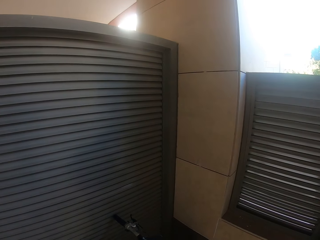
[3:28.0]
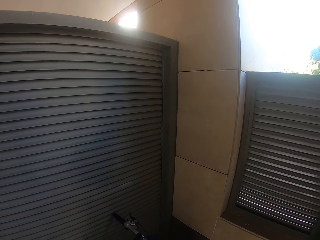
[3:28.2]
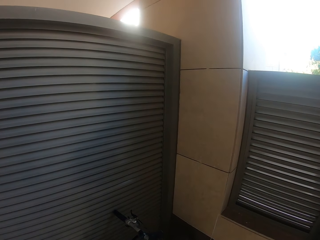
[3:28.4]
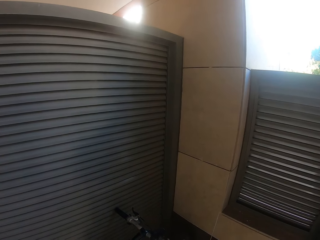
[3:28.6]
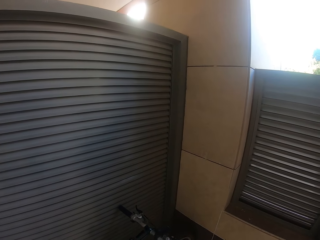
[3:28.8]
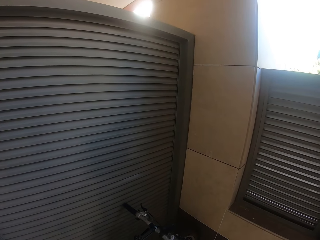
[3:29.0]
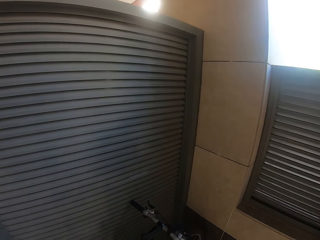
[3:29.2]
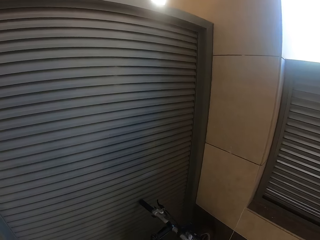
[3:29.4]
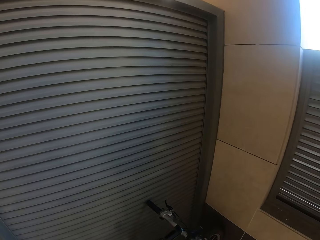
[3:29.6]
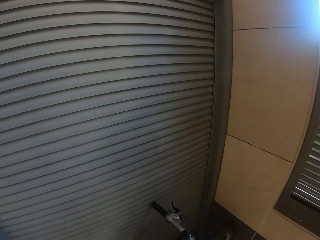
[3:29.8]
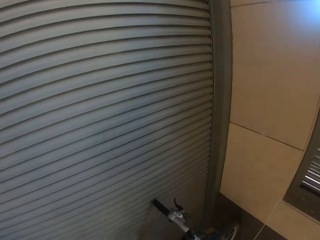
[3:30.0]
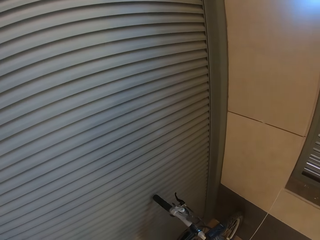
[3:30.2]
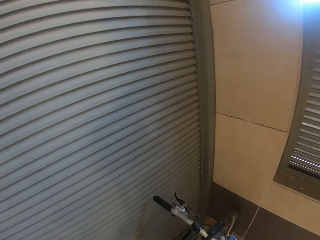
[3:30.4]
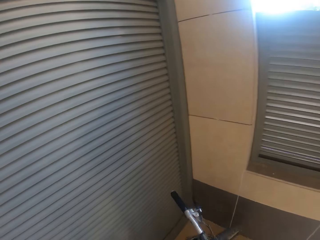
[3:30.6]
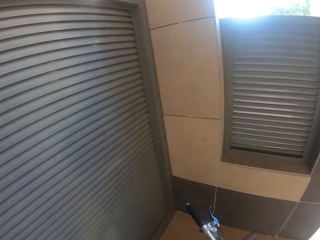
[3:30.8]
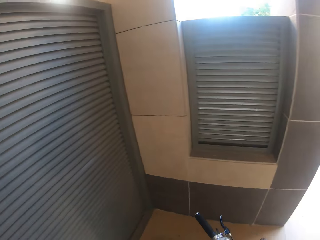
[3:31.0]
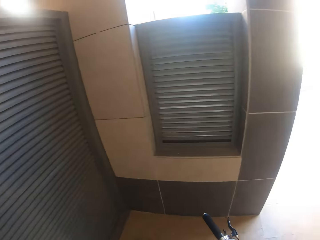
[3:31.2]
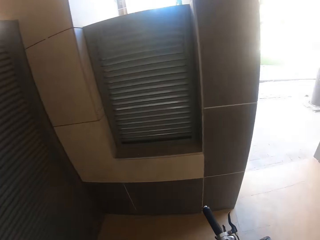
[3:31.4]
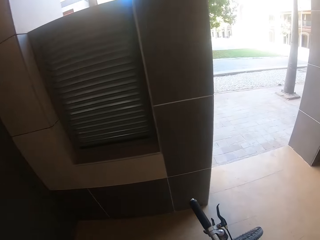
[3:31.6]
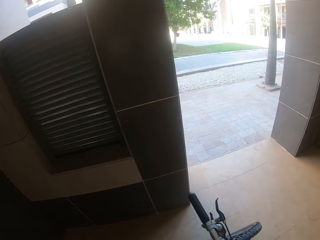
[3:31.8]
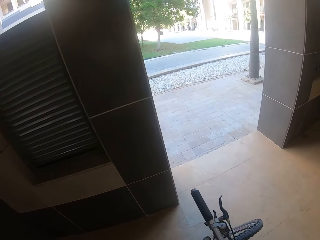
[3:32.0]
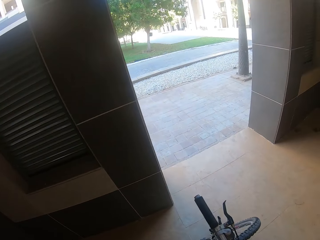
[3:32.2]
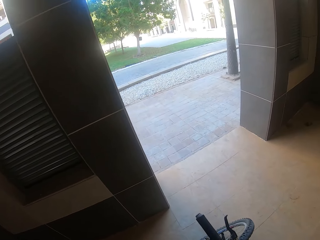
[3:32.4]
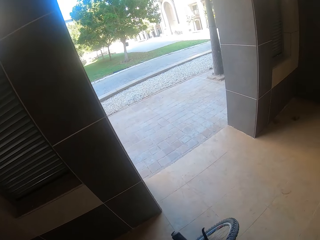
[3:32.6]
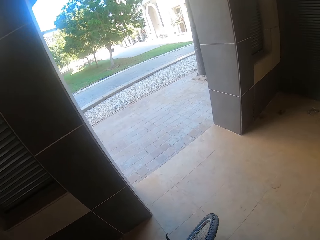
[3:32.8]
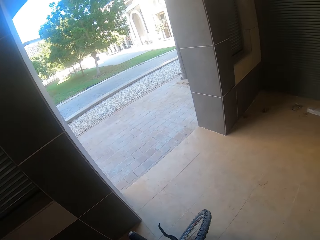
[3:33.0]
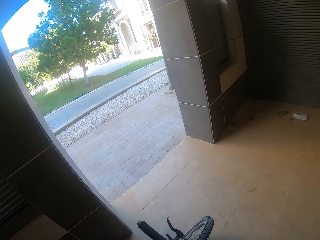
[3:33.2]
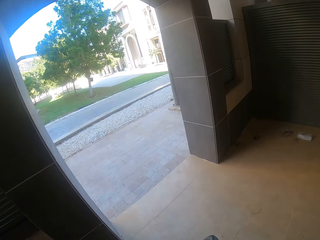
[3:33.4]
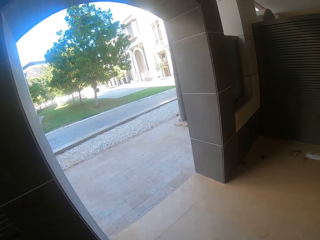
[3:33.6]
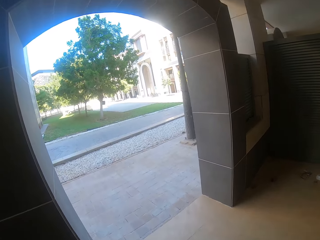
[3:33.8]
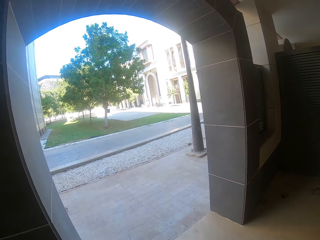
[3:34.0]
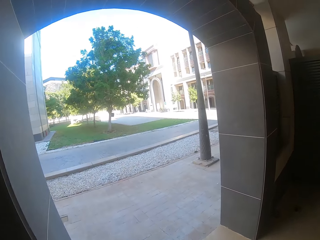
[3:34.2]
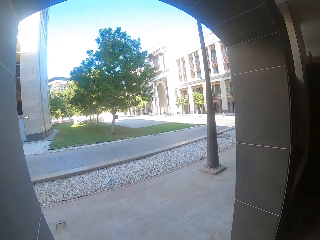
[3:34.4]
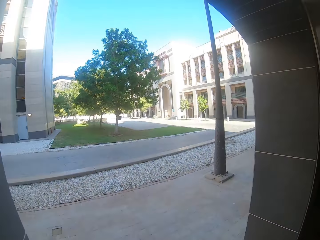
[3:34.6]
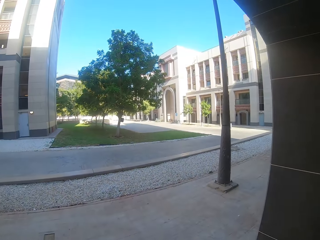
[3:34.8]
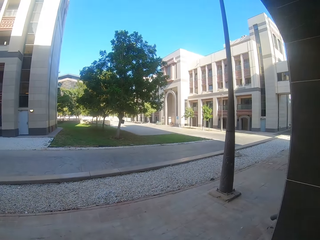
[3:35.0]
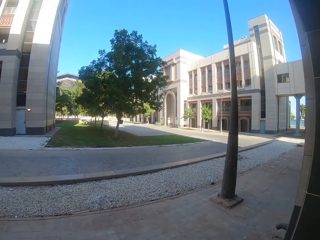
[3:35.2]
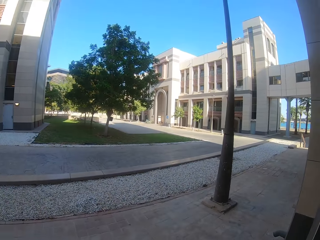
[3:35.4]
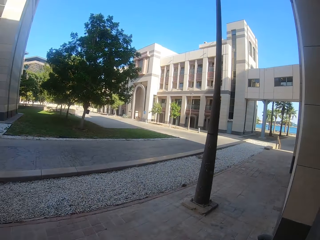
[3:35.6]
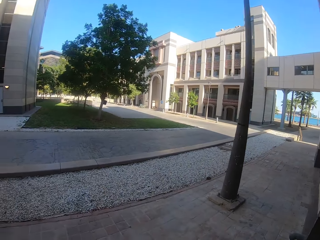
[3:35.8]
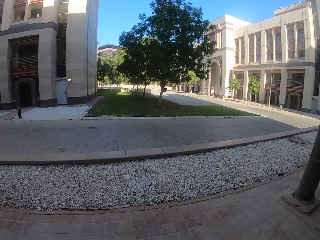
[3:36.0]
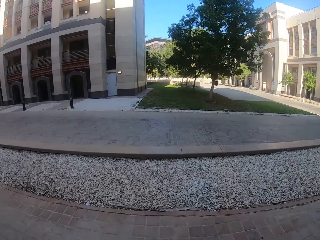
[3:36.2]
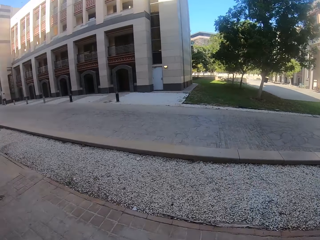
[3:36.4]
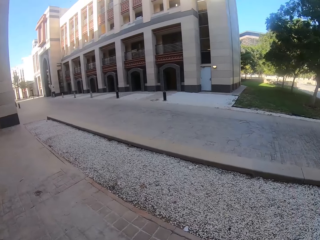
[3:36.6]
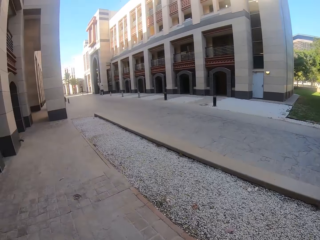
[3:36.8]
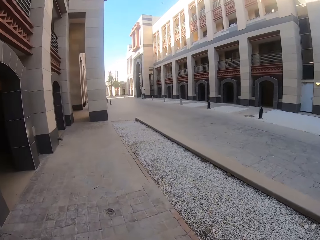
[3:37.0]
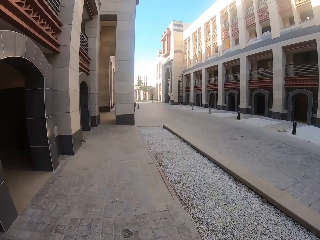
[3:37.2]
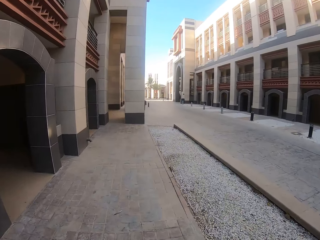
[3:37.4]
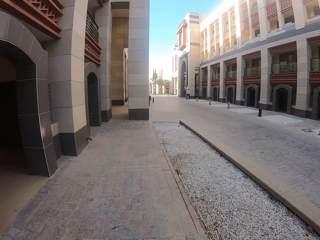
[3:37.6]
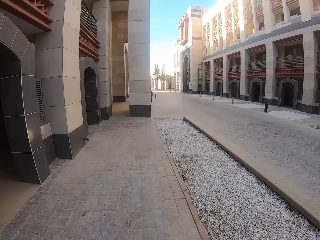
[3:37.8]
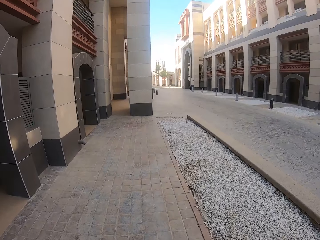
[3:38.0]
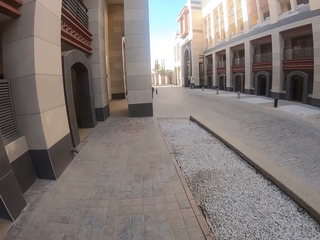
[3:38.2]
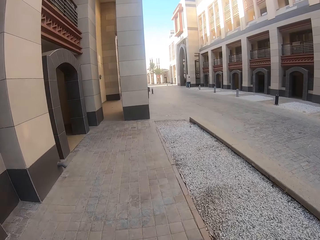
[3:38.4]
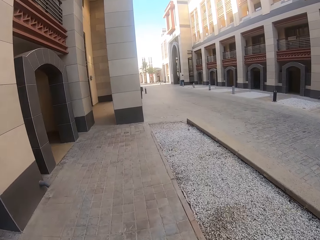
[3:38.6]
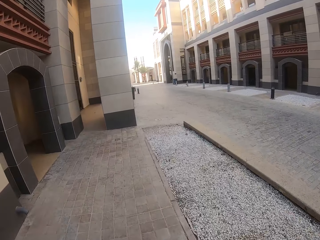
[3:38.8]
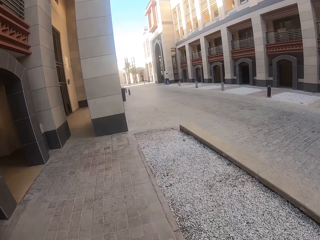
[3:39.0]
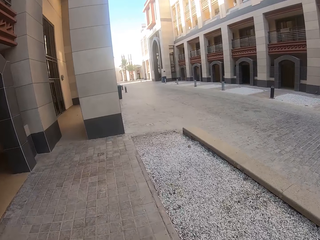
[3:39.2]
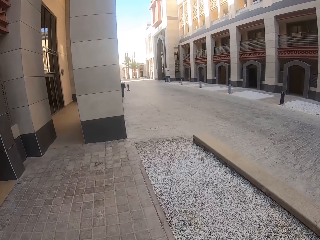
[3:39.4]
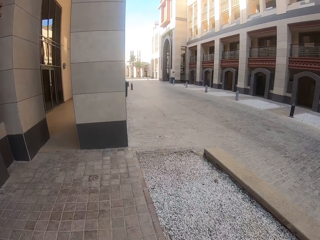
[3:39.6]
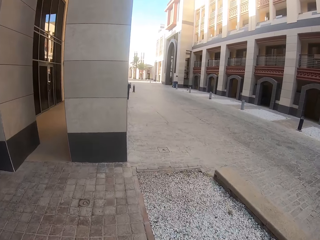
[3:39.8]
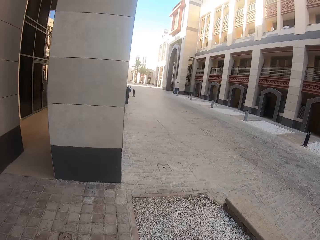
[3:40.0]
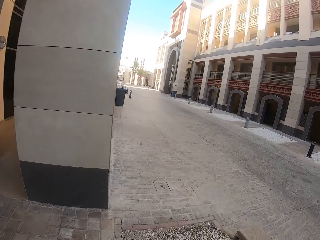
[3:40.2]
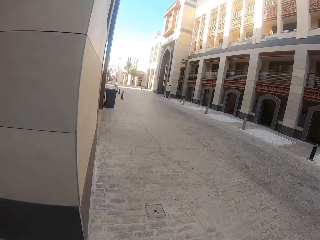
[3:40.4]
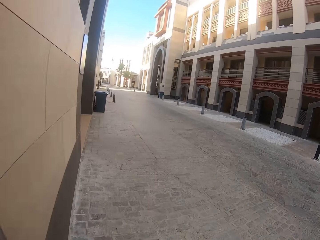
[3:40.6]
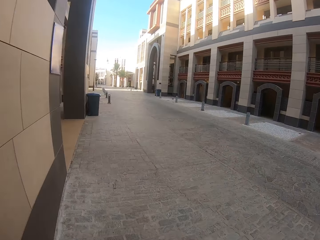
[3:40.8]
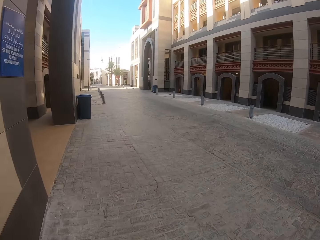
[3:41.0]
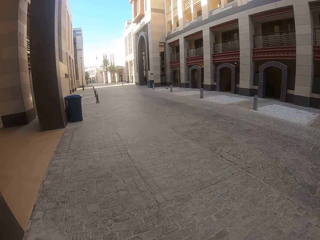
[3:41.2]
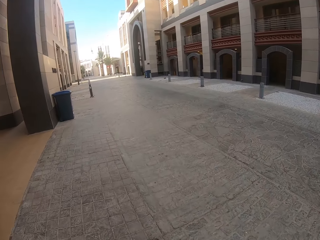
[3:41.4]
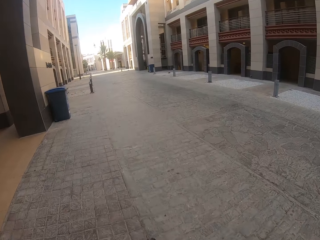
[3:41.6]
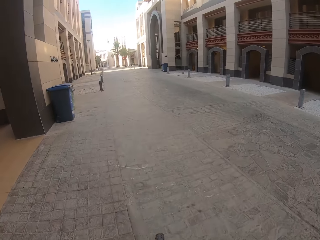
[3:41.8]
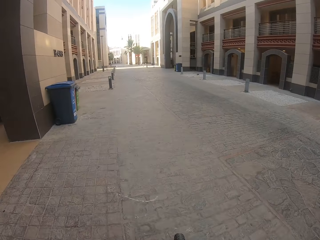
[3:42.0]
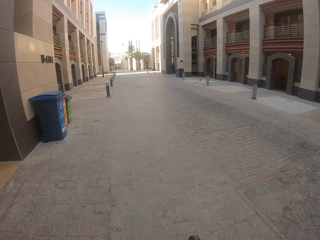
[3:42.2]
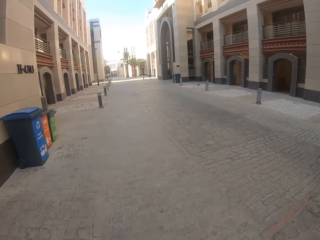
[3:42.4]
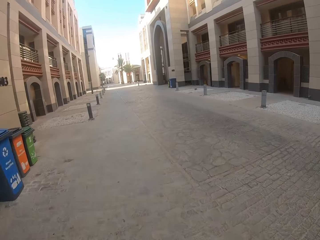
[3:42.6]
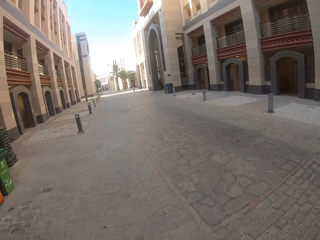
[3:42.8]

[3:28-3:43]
The camera wearer moves the bicycle. They pick up the bicycle. They ride the bicycle. They push the bicycle outside of a room. They ride the bicycle along a pathway.

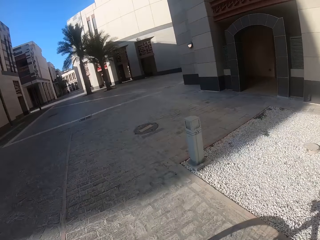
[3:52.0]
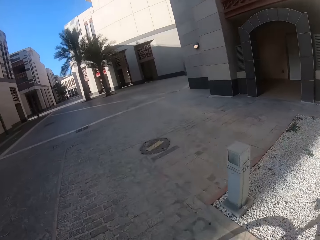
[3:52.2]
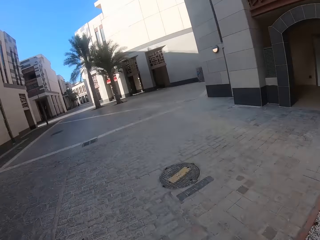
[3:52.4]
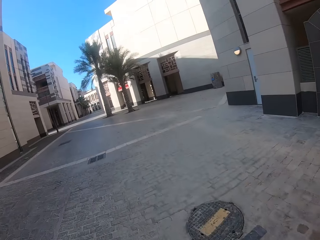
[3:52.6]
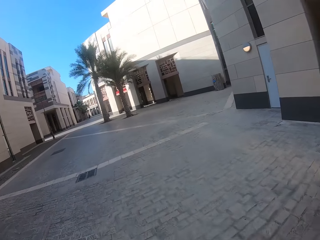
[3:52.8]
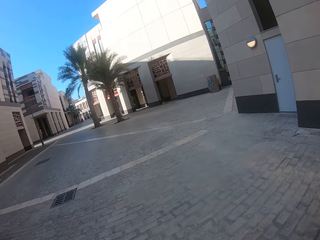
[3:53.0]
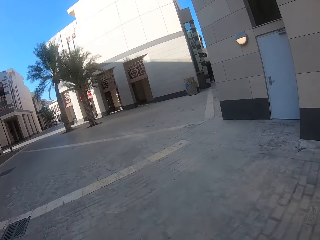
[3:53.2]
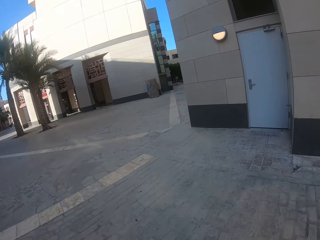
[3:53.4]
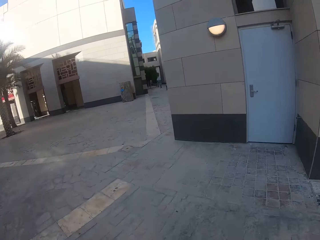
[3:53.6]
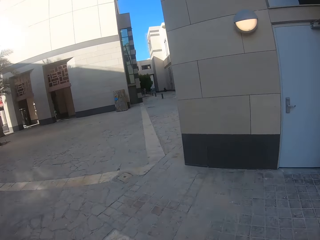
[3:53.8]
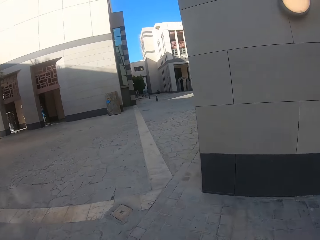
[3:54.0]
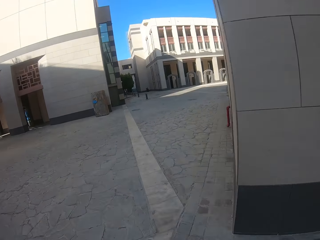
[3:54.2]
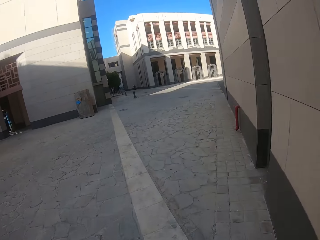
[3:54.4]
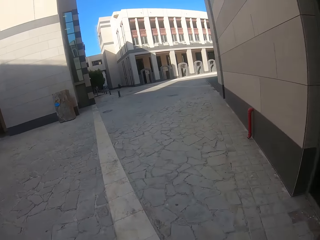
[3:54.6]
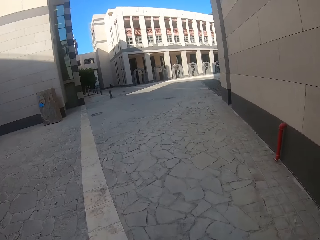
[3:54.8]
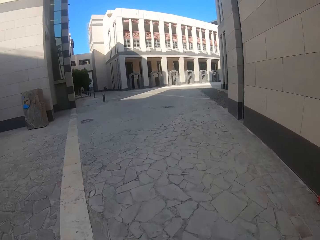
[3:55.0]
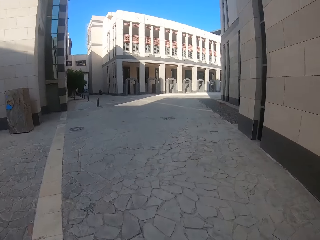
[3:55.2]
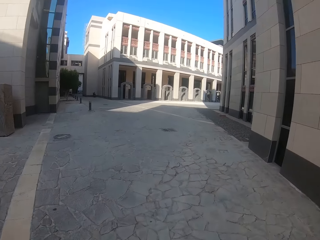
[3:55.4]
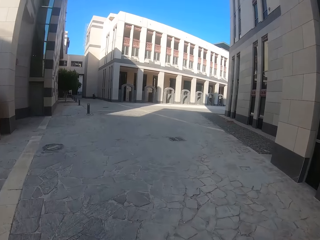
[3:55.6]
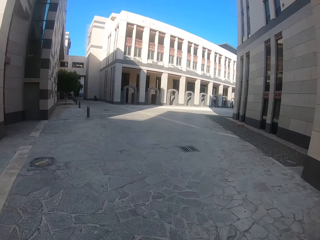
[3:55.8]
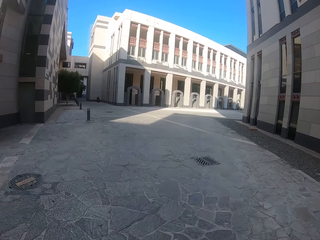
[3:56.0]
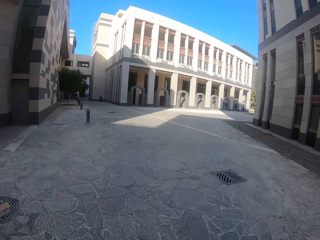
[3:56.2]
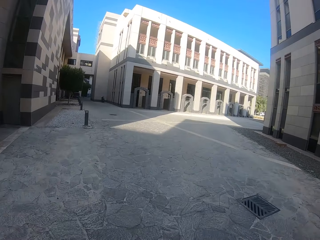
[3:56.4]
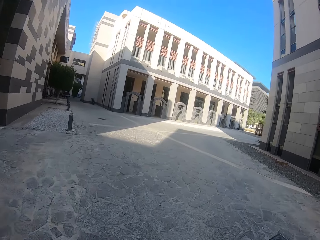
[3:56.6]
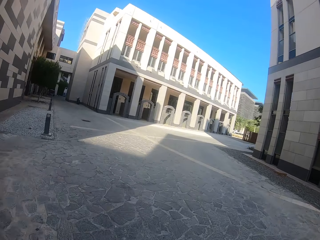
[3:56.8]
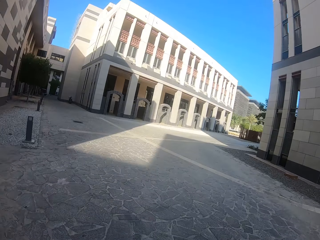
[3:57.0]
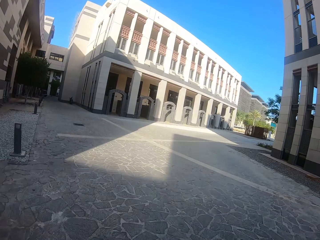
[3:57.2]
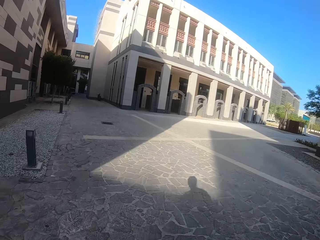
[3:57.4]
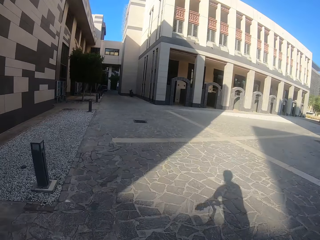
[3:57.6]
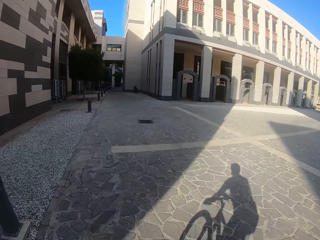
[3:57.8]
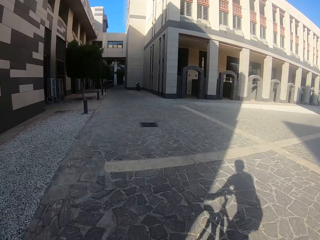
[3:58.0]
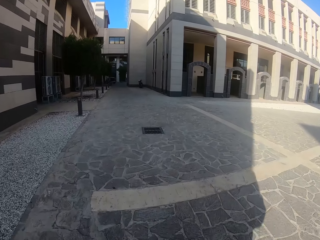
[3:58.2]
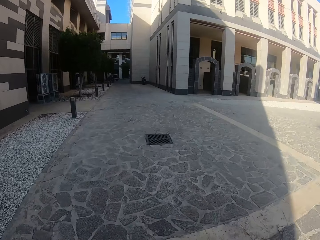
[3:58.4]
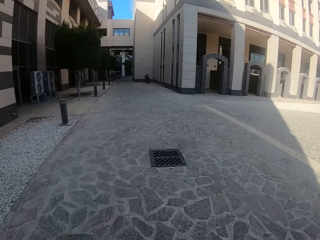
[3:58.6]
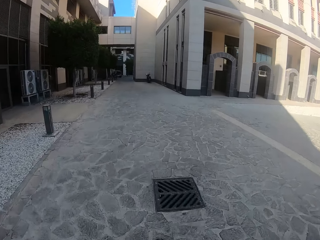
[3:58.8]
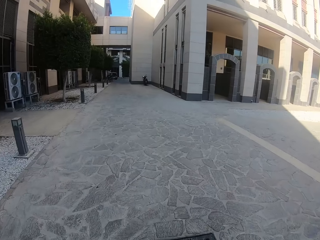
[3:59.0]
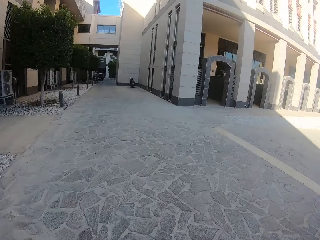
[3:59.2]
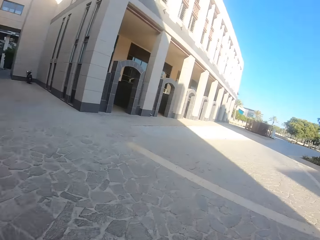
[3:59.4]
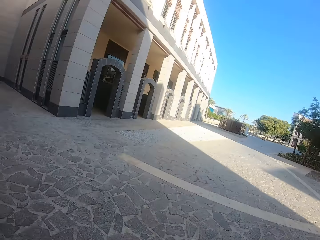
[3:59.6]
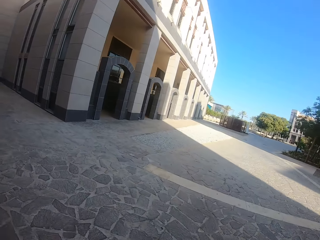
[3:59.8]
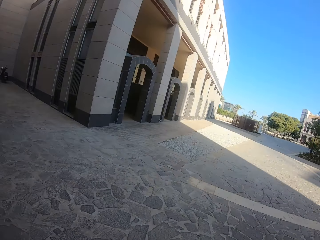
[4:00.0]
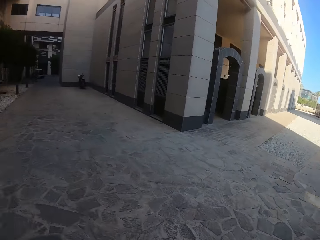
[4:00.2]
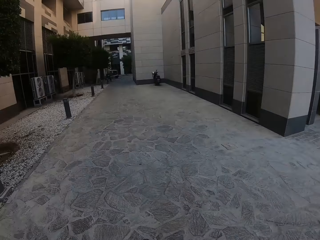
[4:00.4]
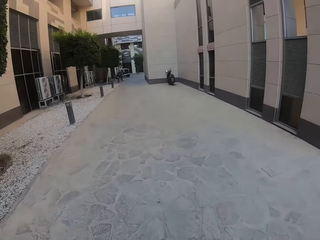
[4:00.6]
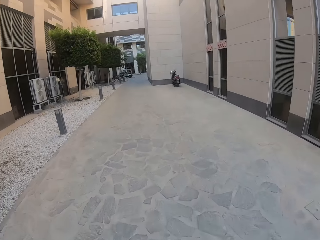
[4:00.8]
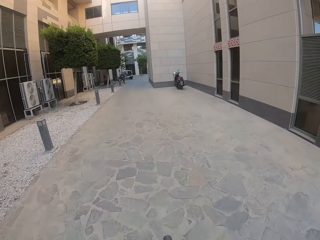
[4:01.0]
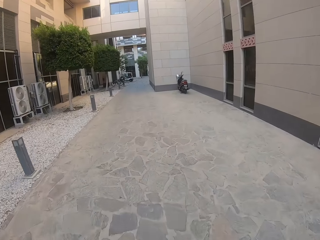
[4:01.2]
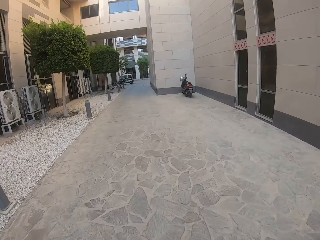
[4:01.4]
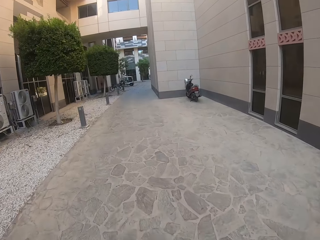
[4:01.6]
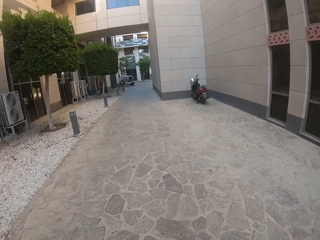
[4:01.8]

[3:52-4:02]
The camera wearer turns to the right.
